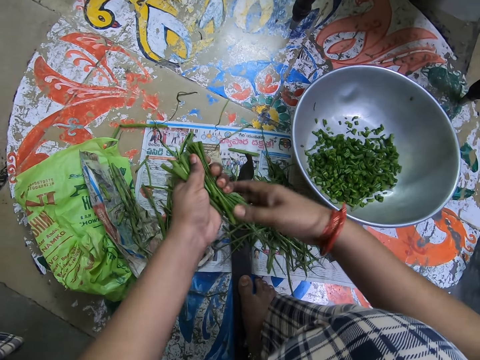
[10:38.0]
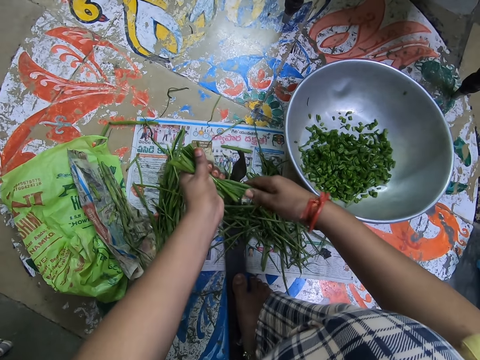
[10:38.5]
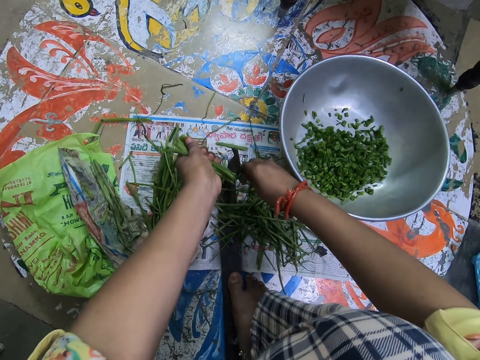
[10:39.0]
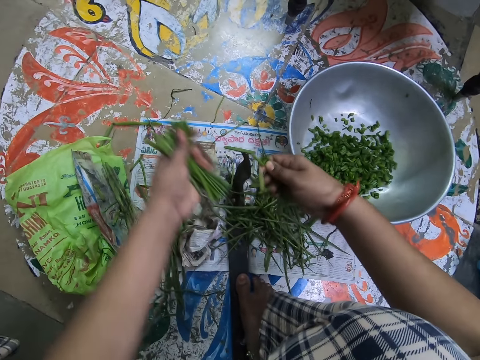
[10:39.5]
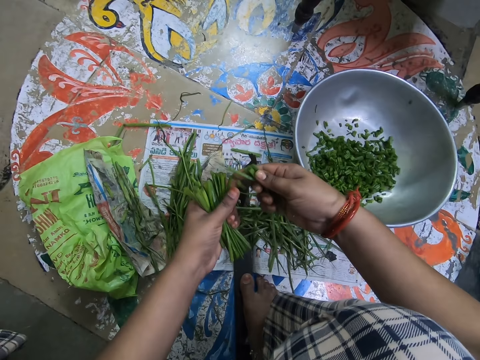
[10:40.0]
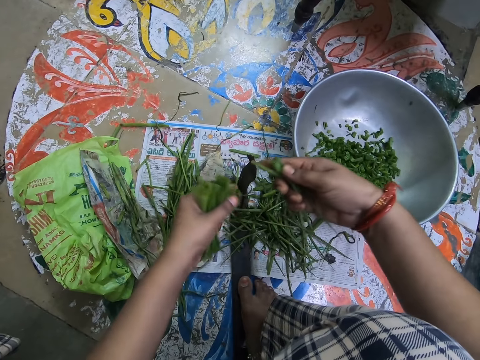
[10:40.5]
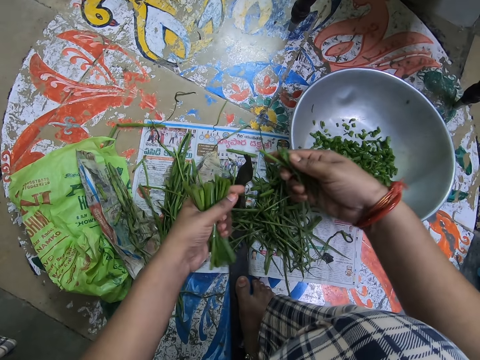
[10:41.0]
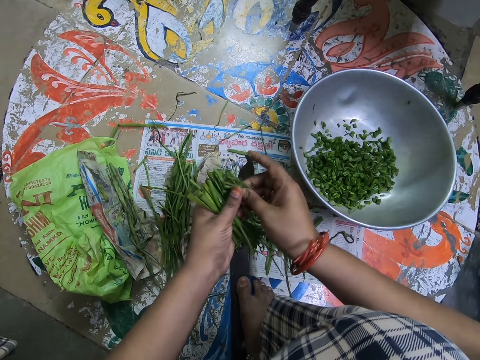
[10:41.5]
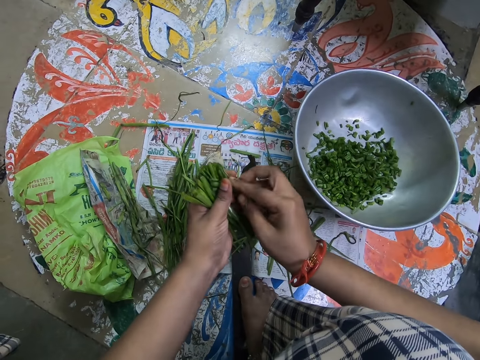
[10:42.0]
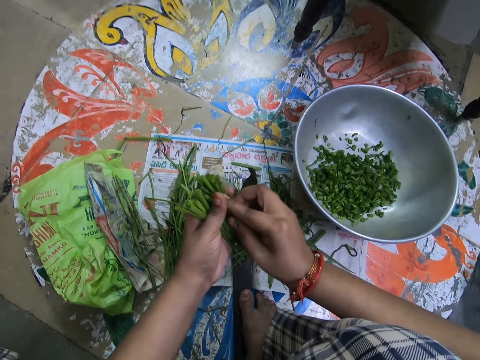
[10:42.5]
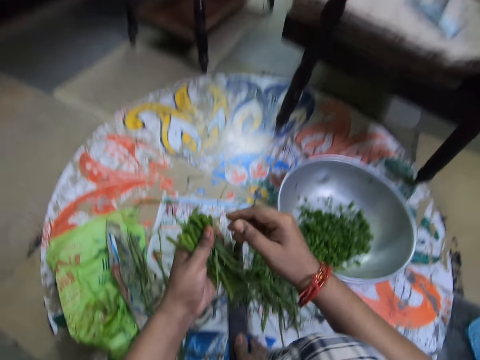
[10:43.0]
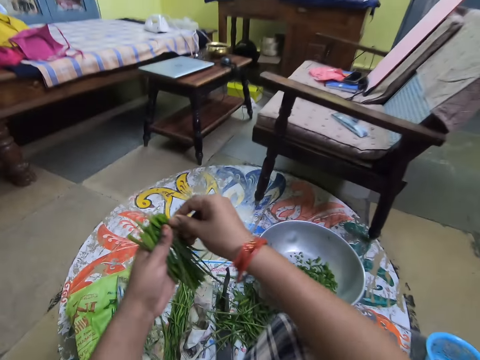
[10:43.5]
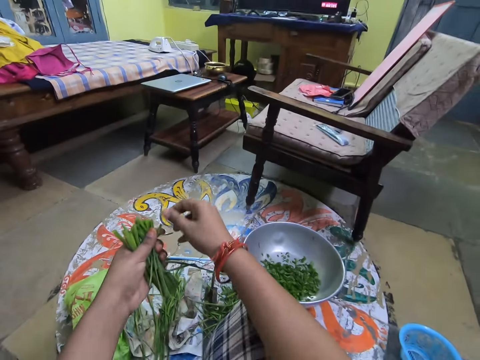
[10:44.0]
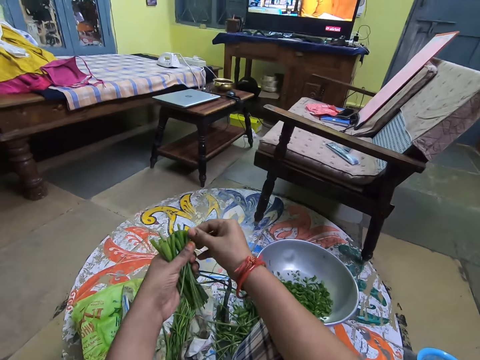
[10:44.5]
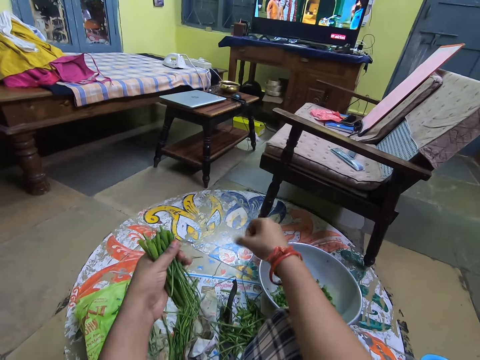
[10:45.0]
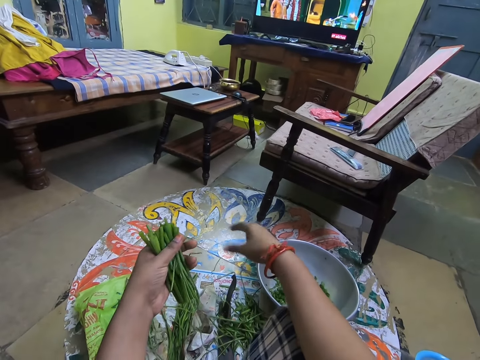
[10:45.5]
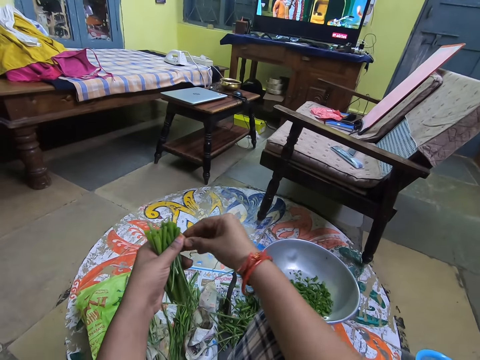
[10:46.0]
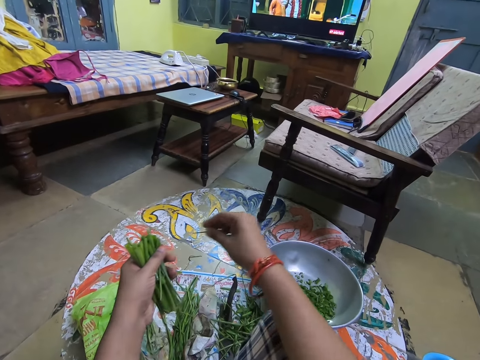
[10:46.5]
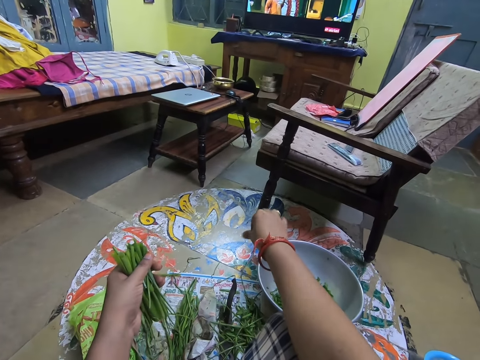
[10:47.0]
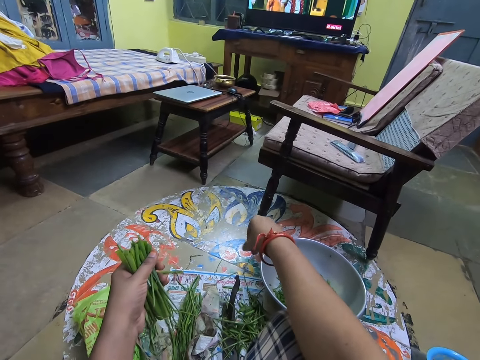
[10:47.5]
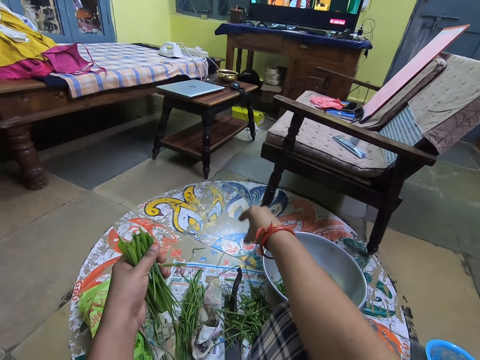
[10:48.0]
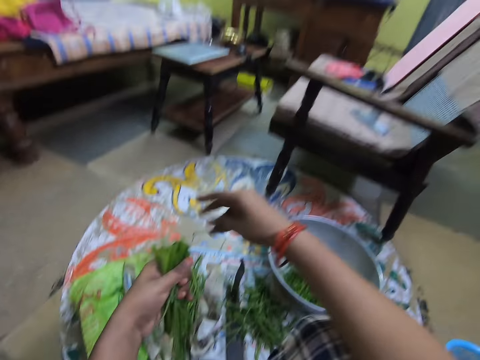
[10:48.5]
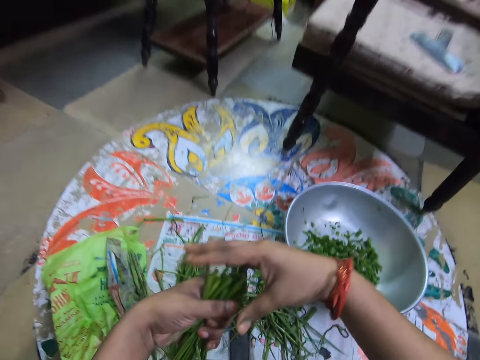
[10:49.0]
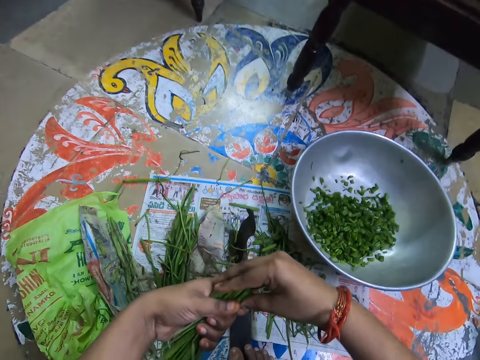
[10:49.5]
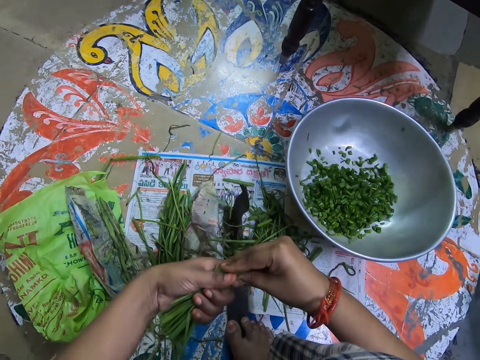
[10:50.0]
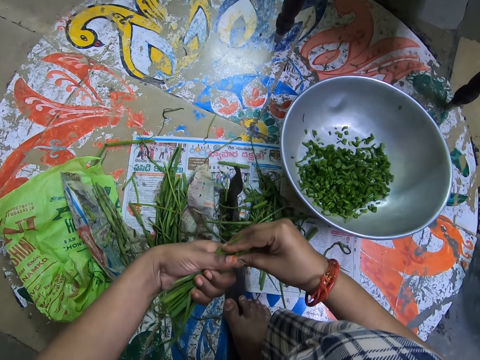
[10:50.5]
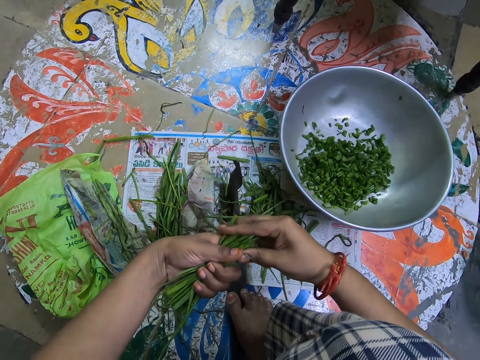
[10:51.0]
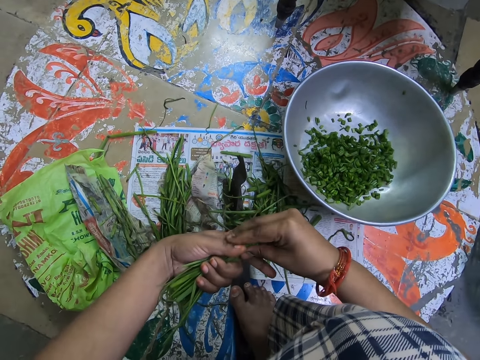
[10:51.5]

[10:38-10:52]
The camera wearer holds something with both hands. They cut something. They pick up something. They drop something. They arrange vegetables in the hands. They pick up something. They drop something. They pick up something. They drop something. They hold something with both hands.

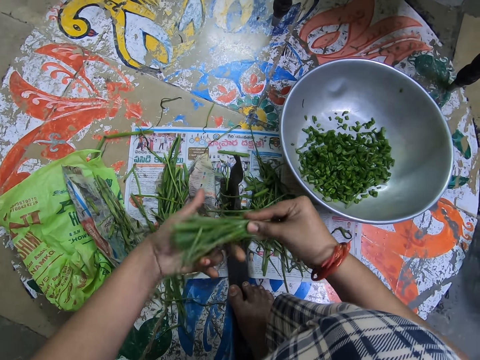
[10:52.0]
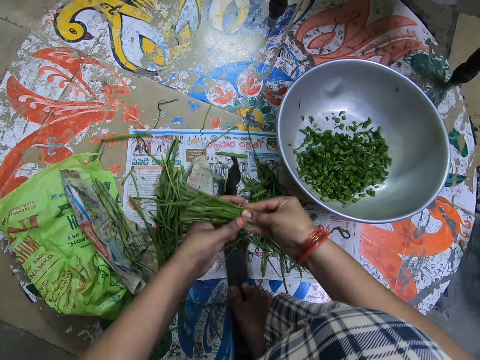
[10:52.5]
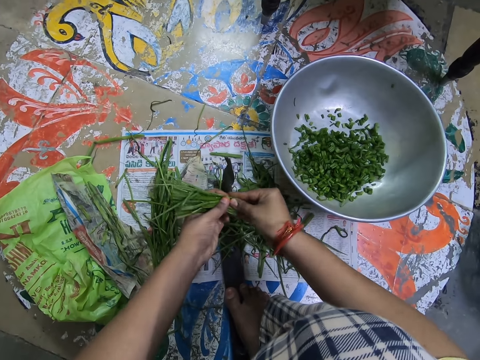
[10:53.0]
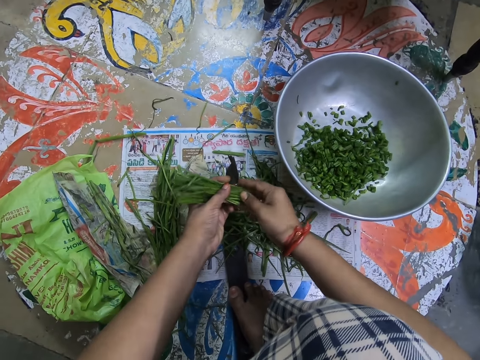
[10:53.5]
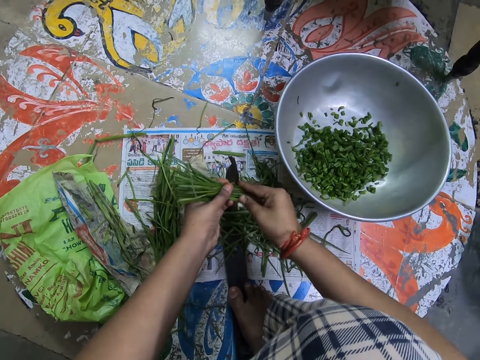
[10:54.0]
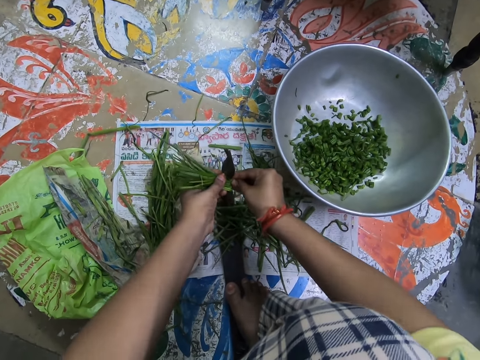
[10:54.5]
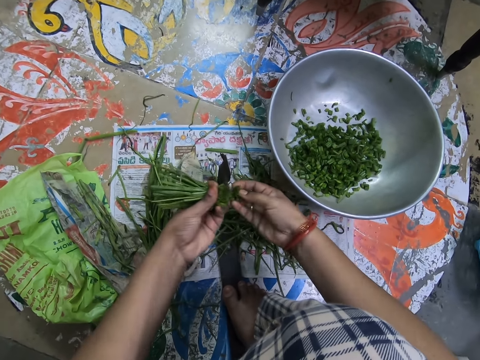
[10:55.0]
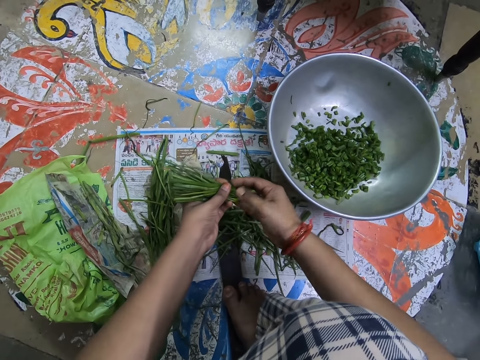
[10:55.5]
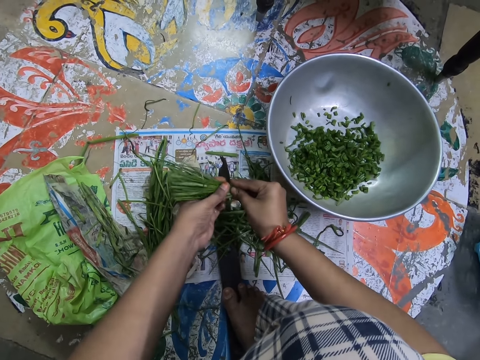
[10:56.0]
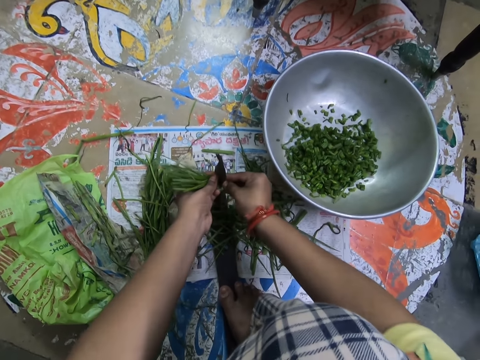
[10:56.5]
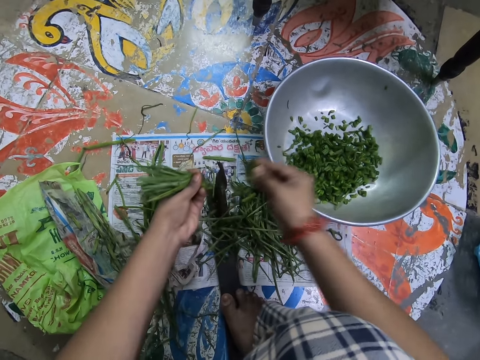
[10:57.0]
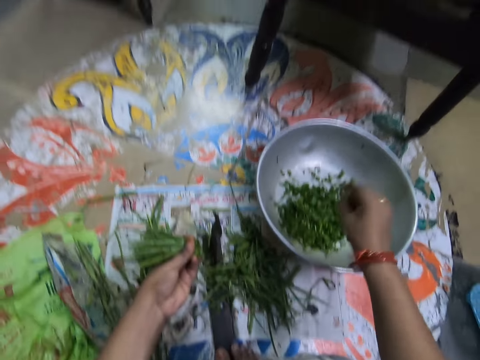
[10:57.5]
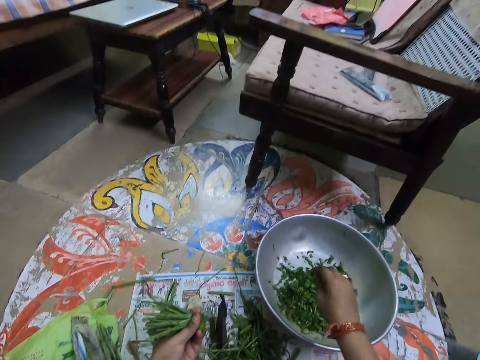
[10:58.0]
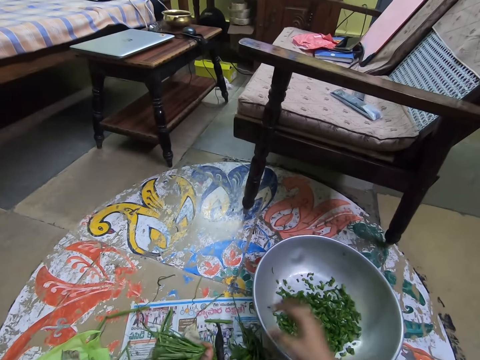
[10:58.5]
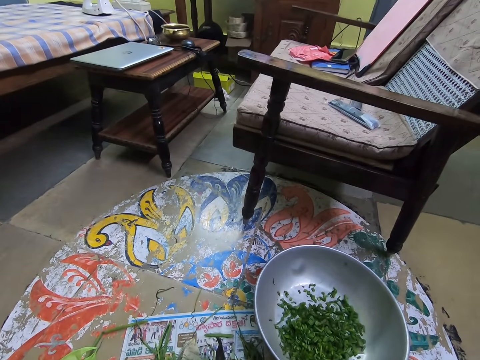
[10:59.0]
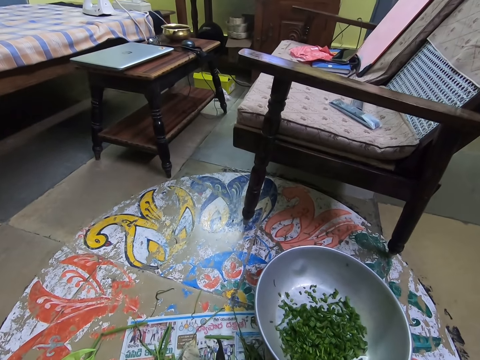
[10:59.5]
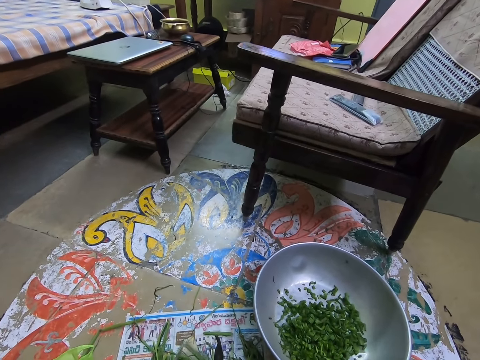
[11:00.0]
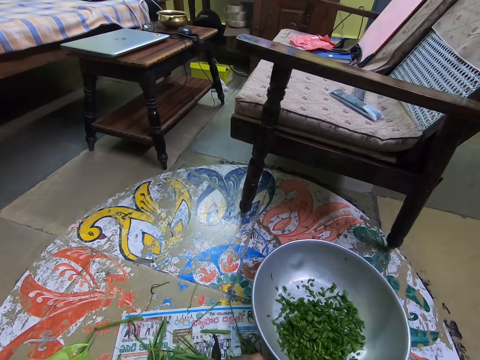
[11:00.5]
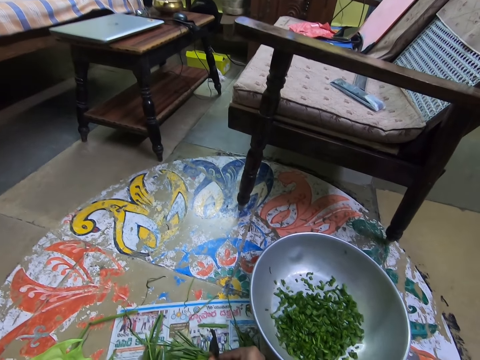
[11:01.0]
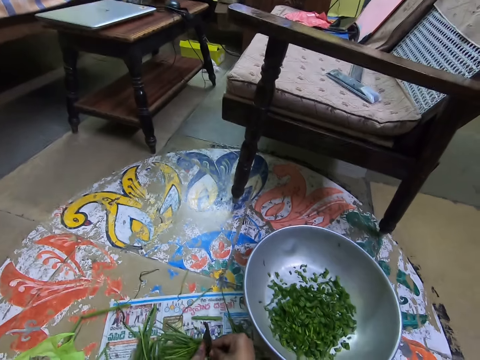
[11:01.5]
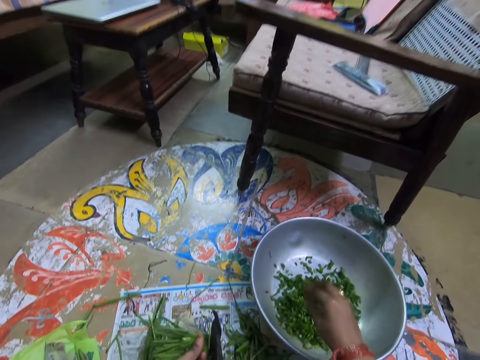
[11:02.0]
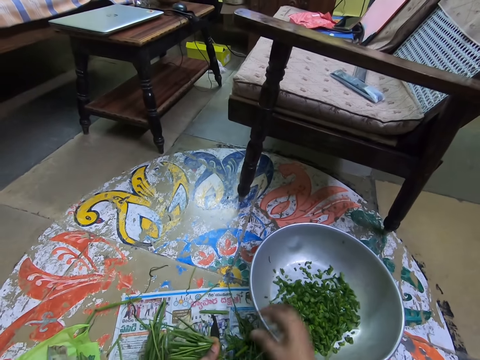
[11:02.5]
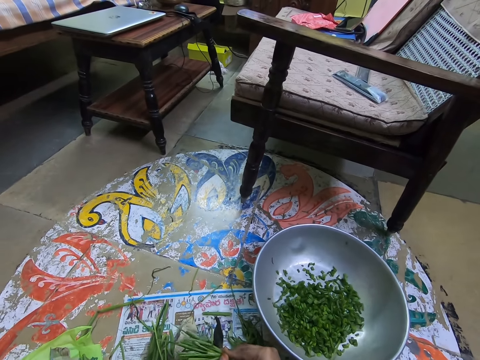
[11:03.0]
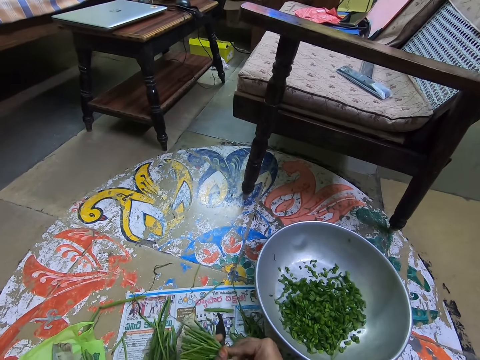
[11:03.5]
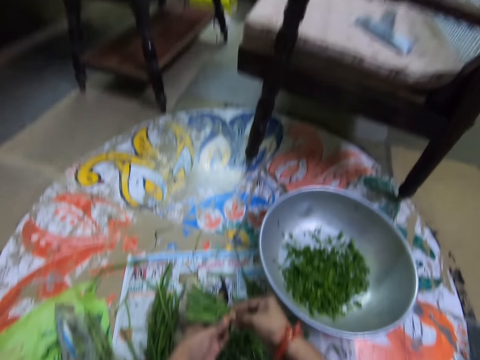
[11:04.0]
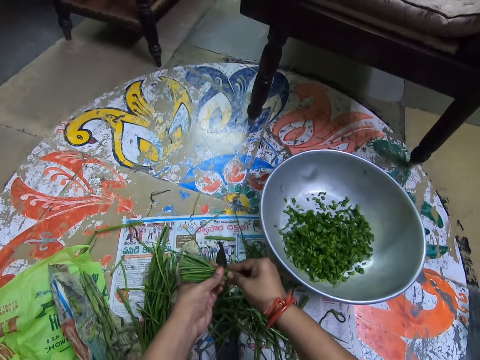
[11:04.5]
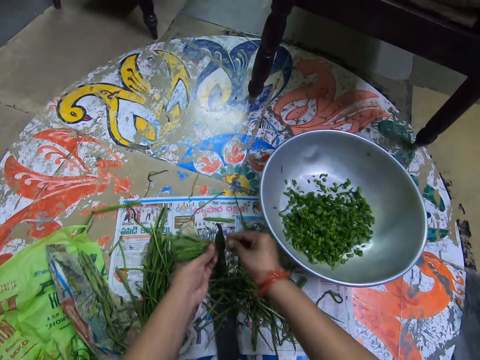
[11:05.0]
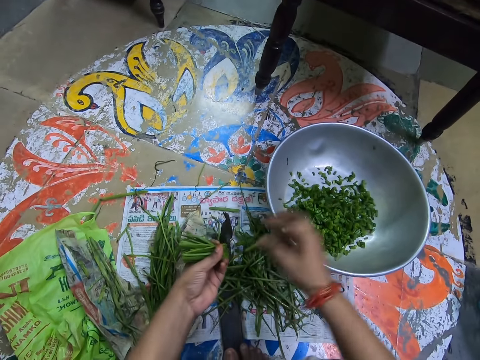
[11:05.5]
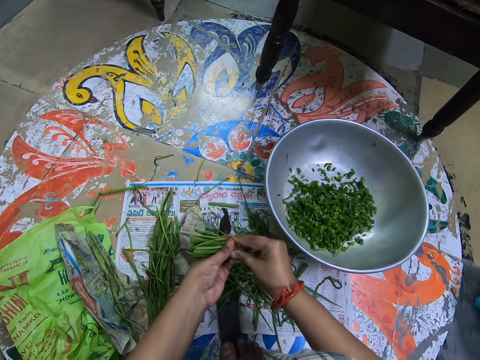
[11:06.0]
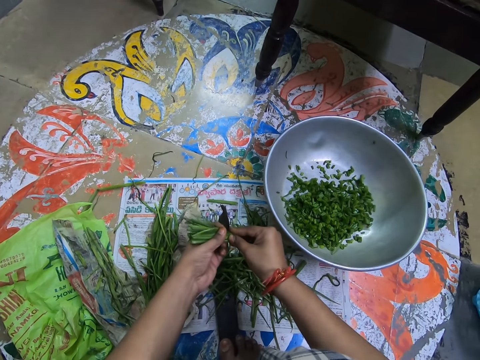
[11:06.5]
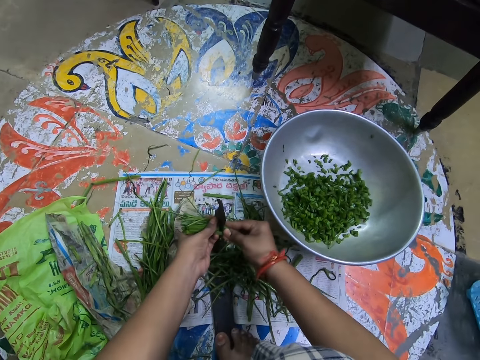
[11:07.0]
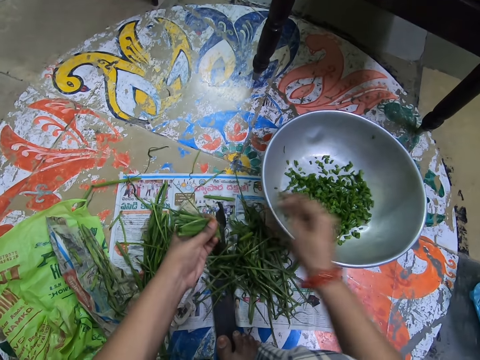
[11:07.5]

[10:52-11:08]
The camera wearer cuts vegetables into a bowl. They drop something. They look around the house. They cut something. They drop something. They hold something with both hands. They cut something. They drop something. They hold something with both hands. They cut something. They drop something.
